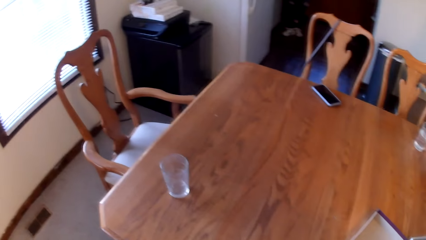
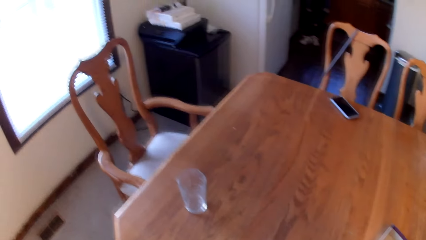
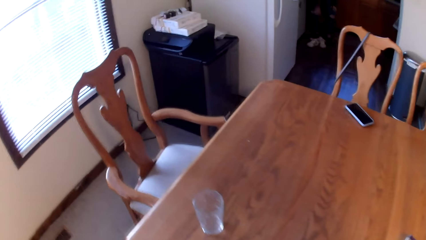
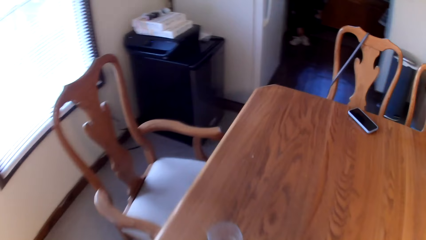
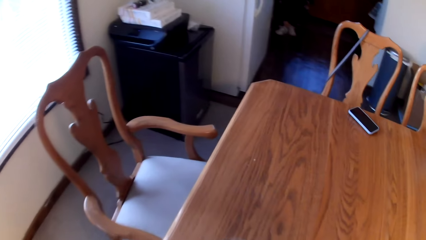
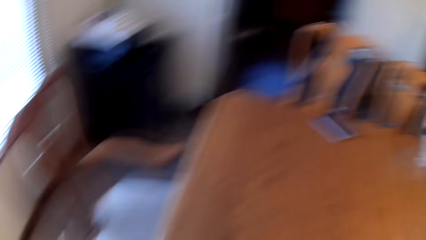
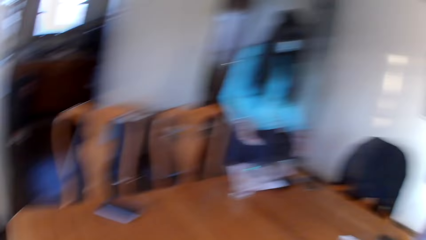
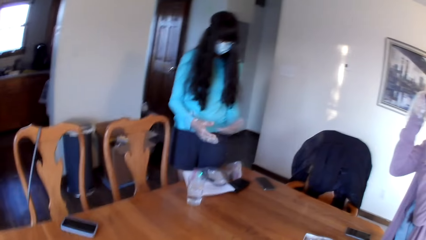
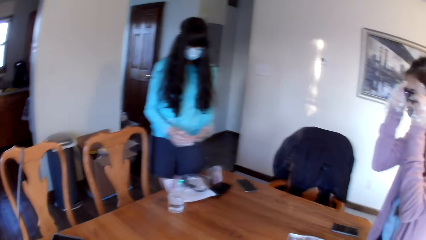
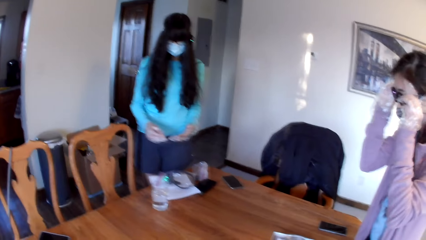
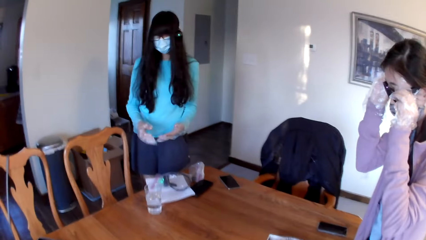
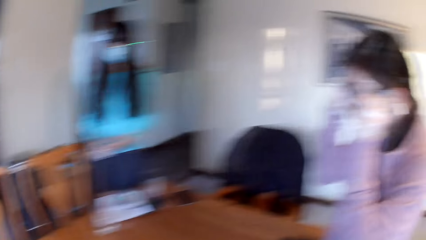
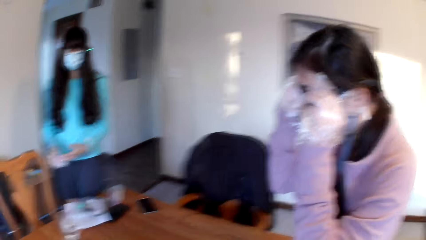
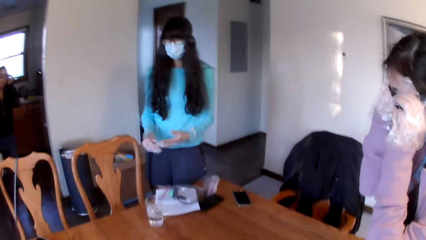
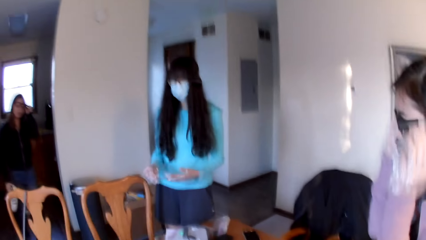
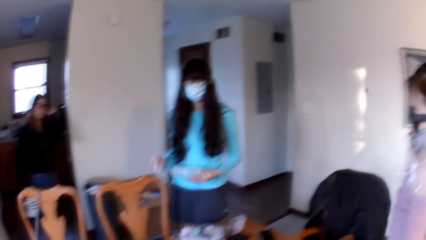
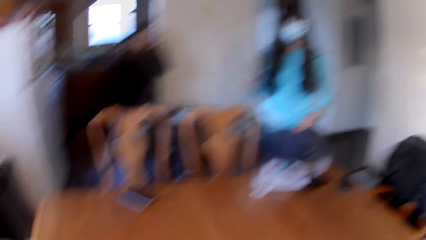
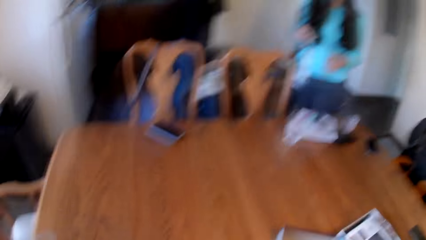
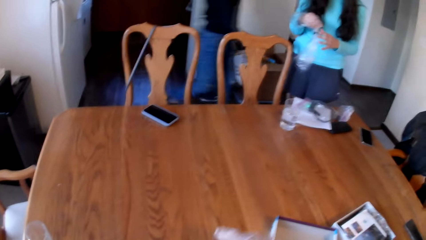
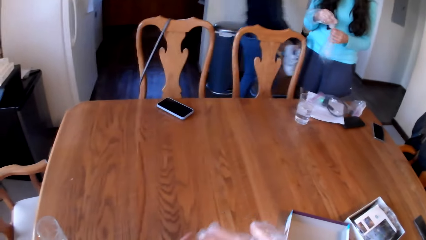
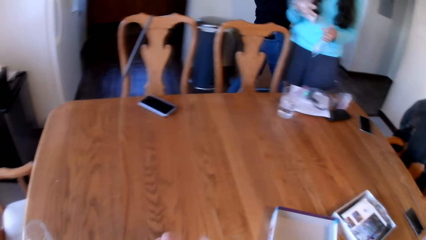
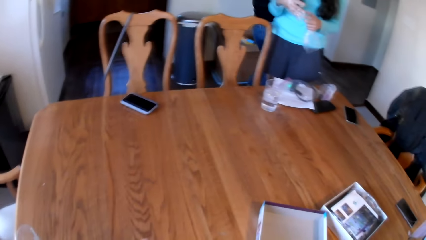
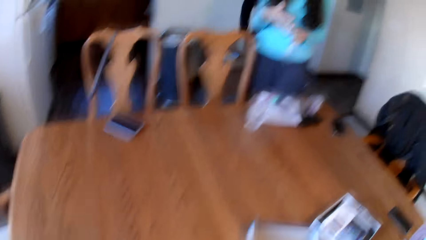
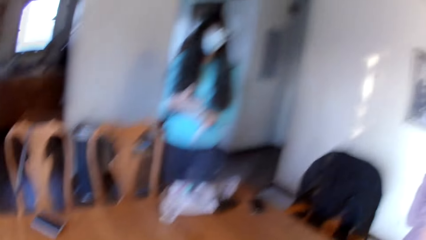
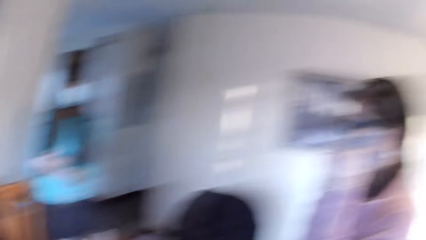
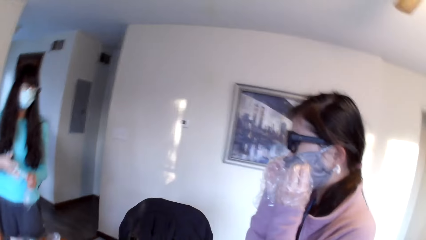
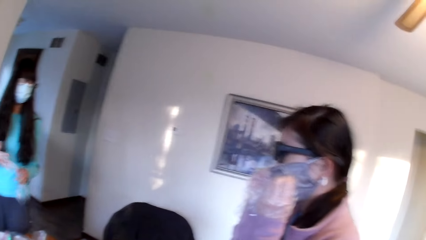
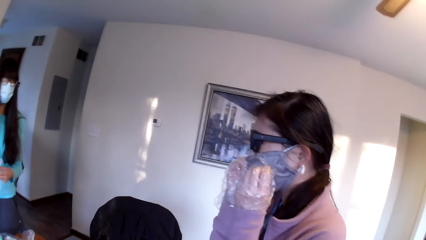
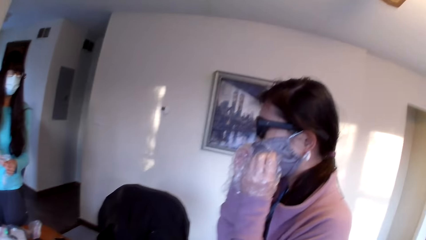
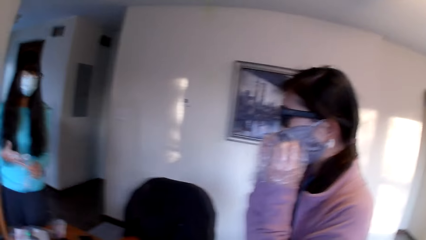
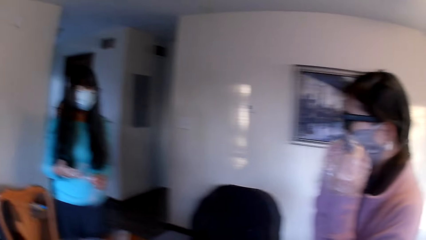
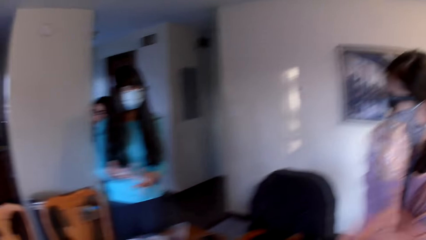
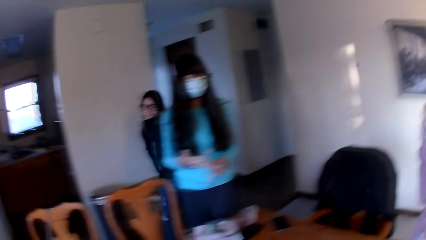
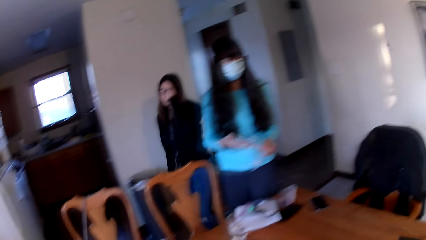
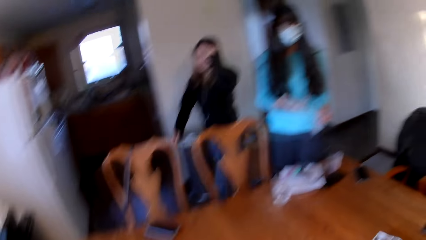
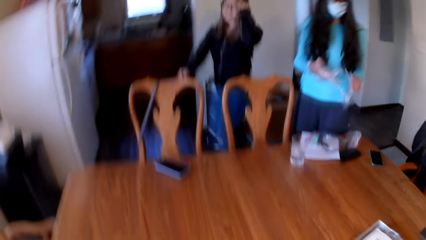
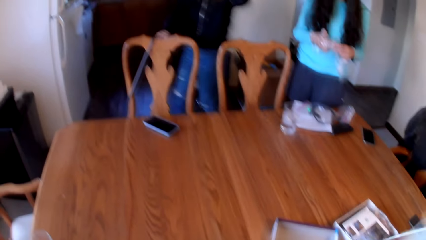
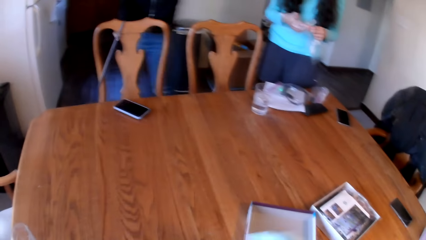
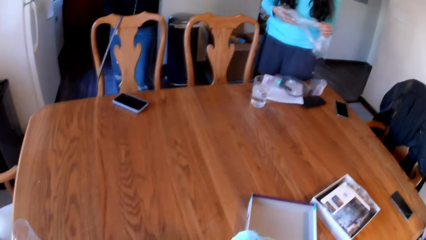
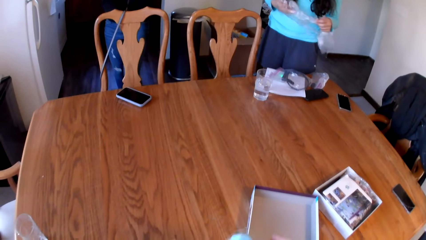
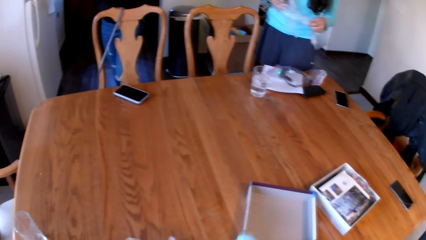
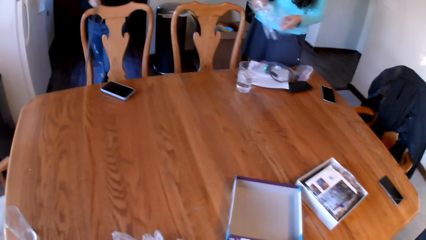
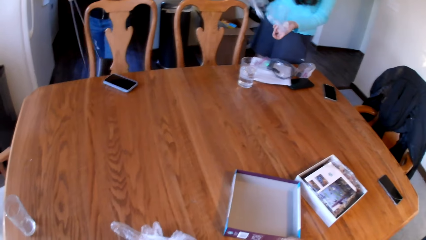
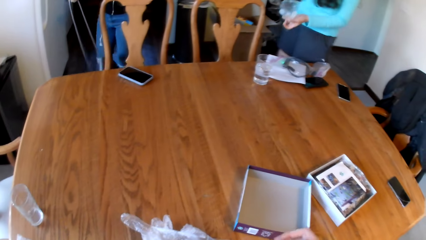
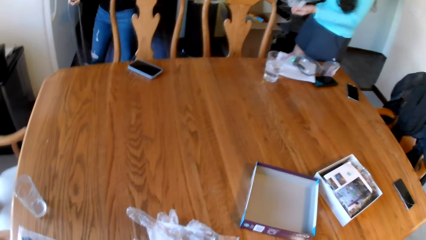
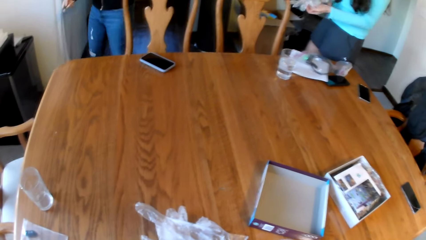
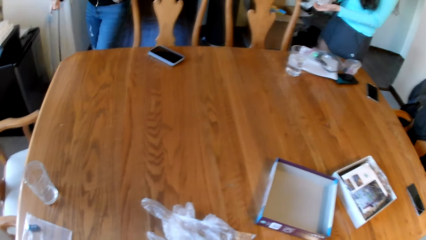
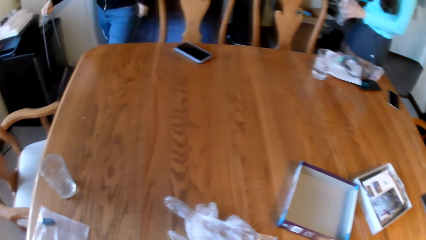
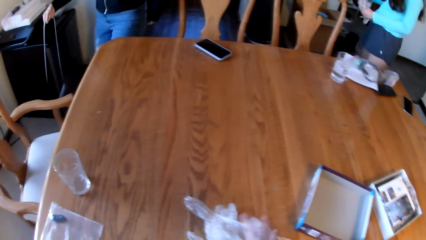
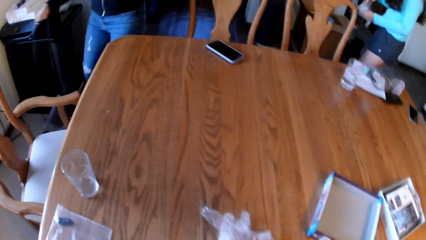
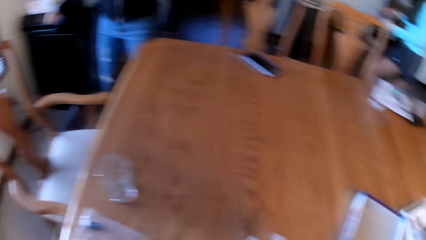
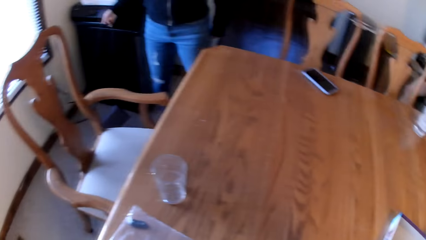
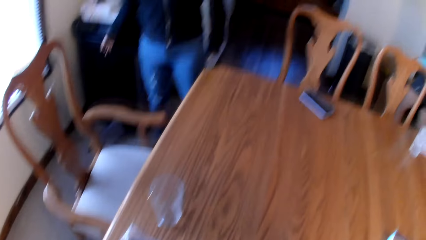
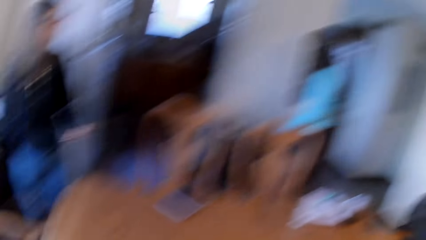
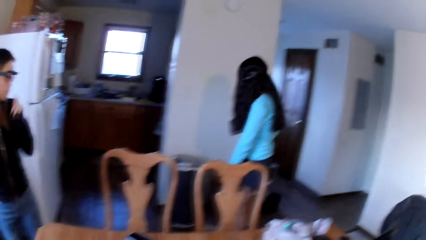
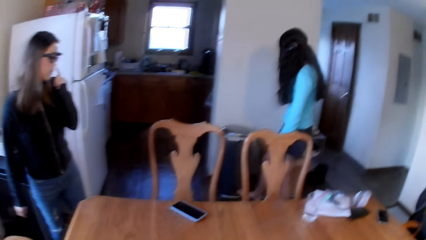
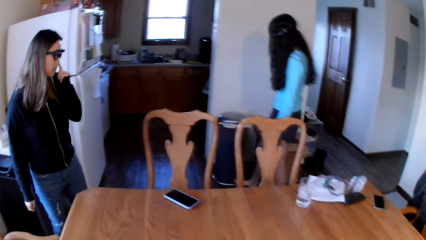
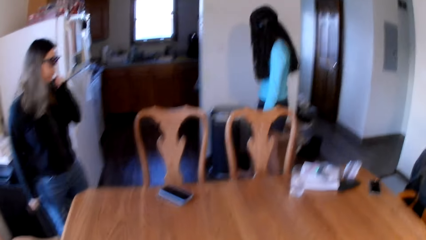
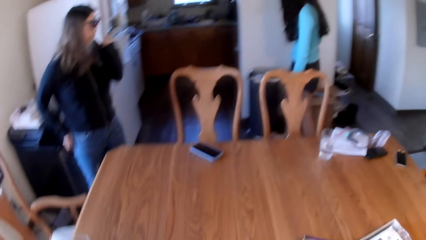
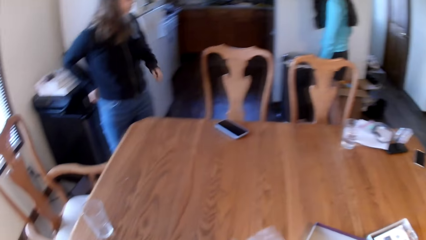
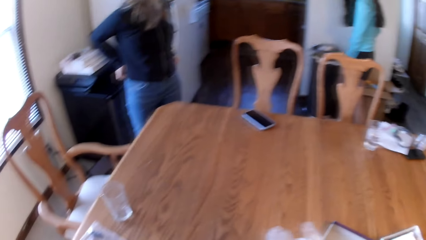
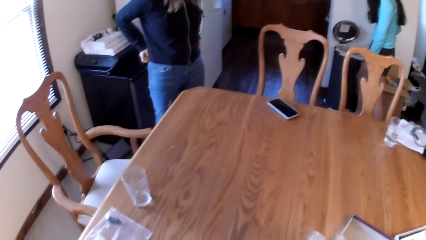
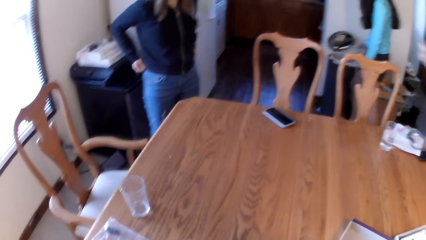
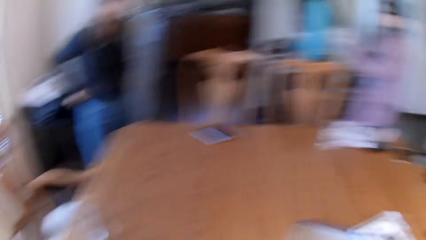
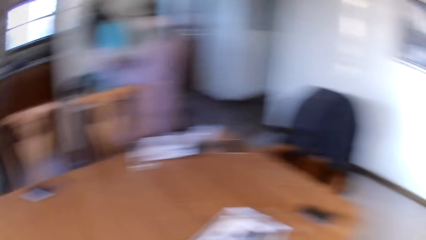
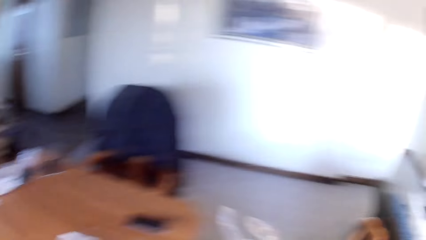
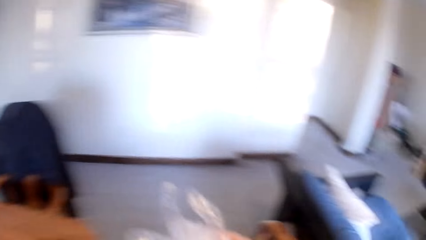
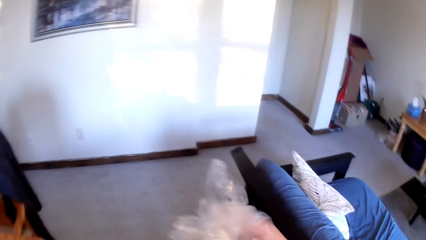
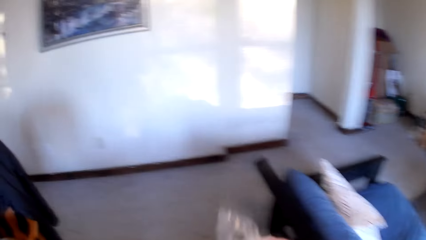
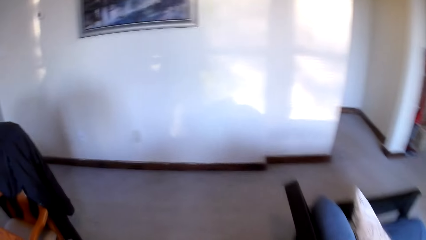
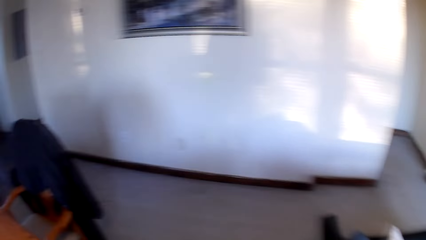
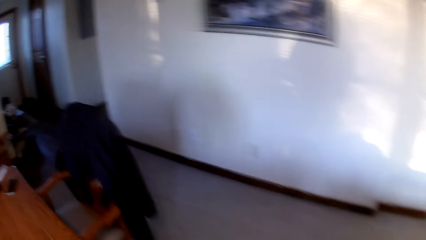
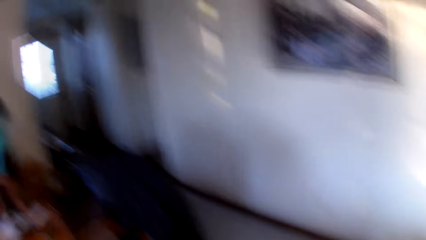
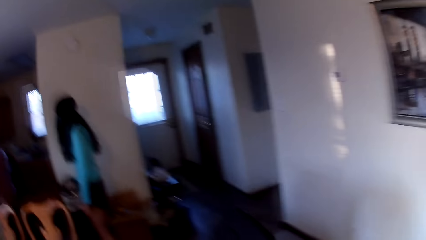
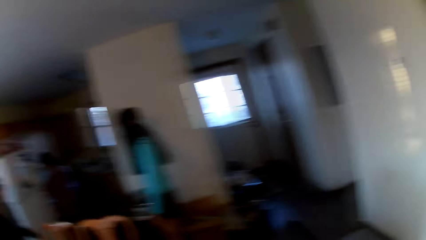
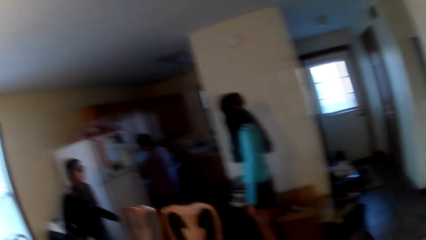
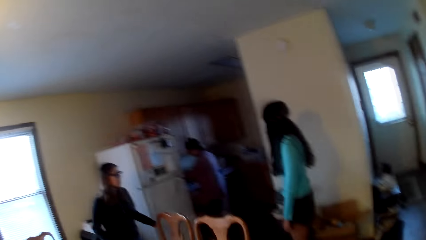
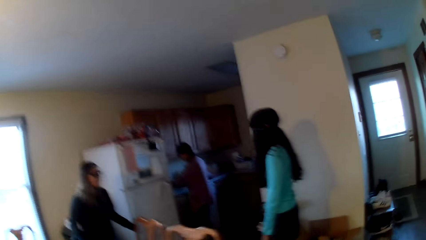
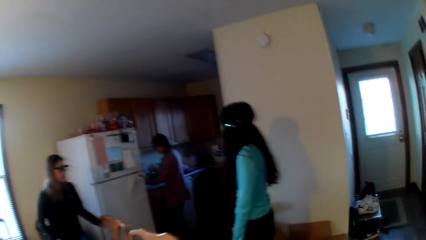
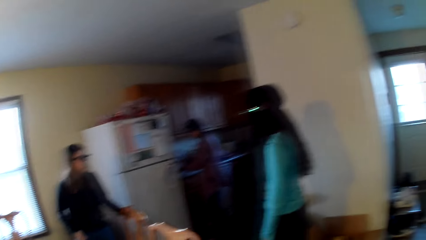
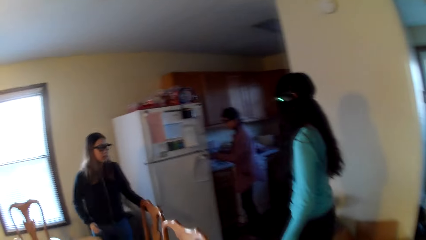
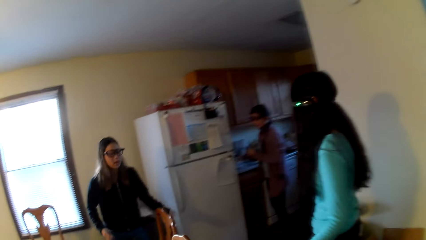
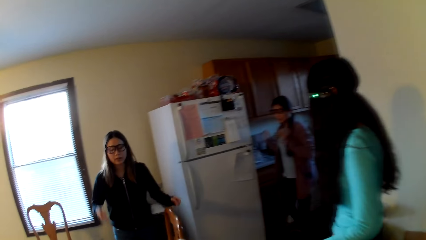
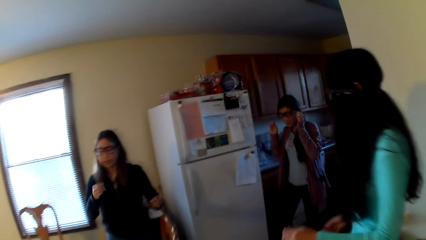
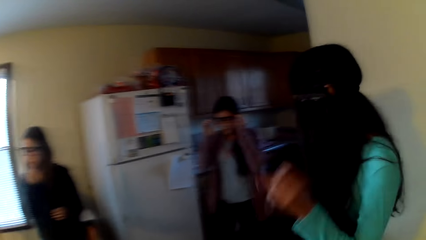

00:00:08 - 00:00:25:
A woman touches the glasses. Another woman stands up. A third woman walks around. The camera wearer looks around the room. The third woman puts the bag down. The camera wearer looks around. They walk around.
